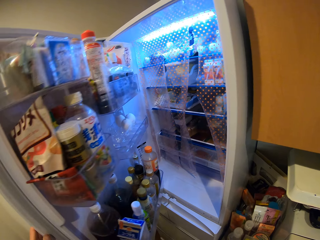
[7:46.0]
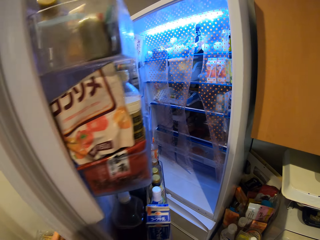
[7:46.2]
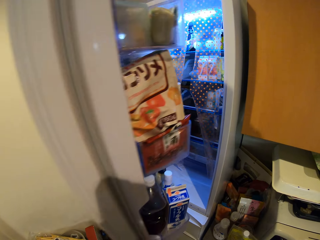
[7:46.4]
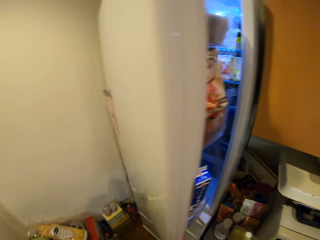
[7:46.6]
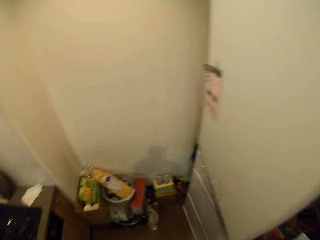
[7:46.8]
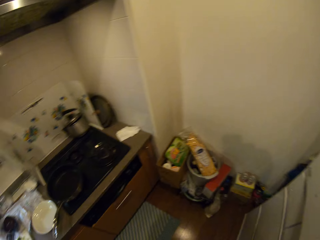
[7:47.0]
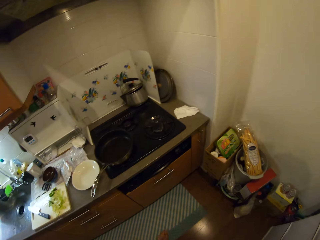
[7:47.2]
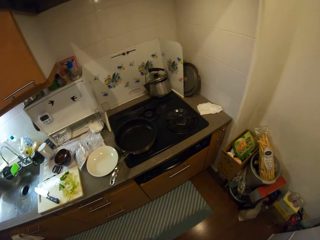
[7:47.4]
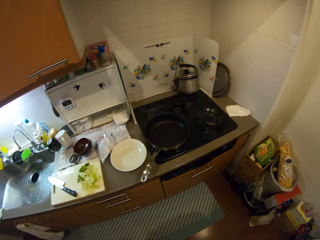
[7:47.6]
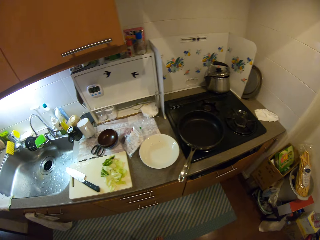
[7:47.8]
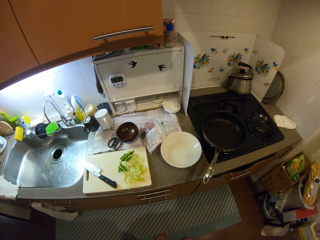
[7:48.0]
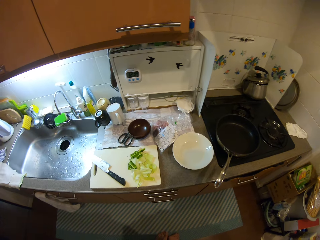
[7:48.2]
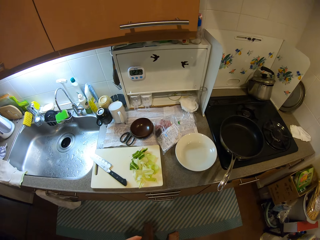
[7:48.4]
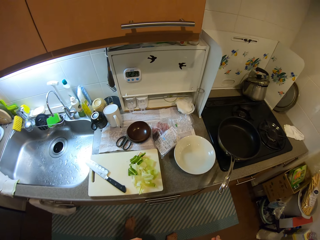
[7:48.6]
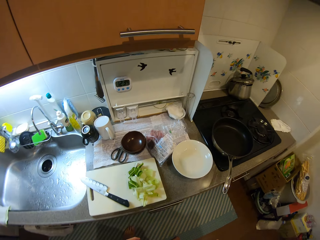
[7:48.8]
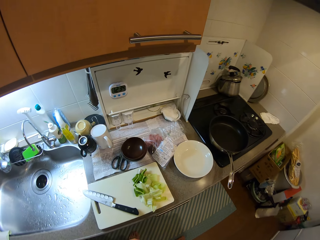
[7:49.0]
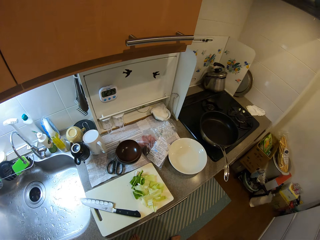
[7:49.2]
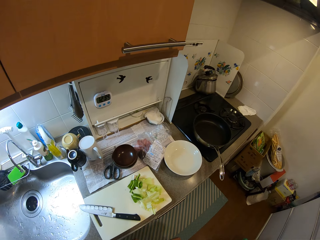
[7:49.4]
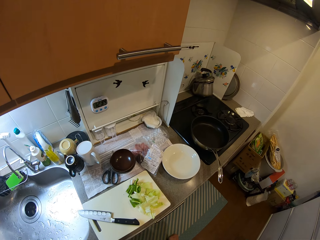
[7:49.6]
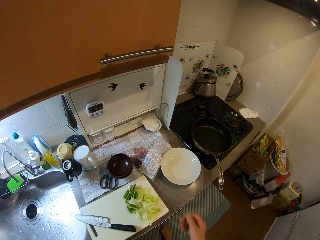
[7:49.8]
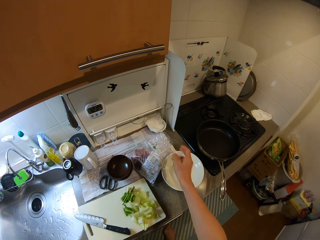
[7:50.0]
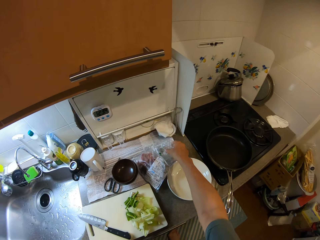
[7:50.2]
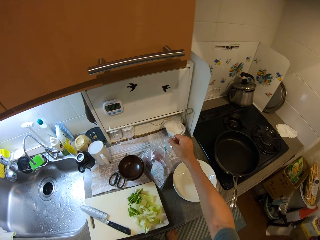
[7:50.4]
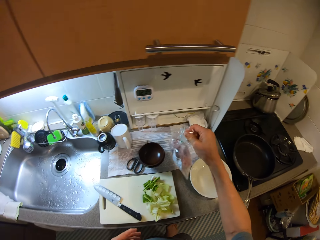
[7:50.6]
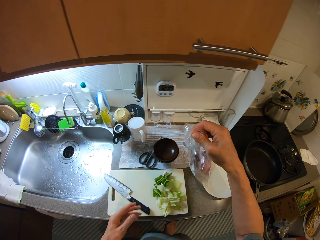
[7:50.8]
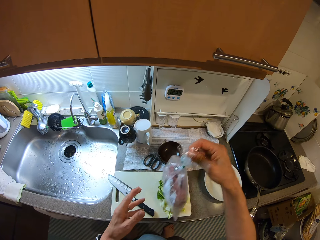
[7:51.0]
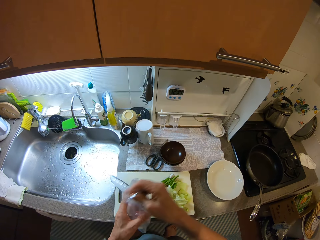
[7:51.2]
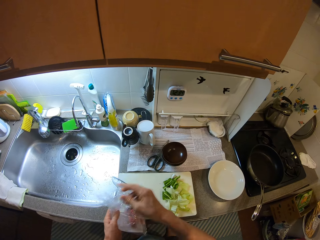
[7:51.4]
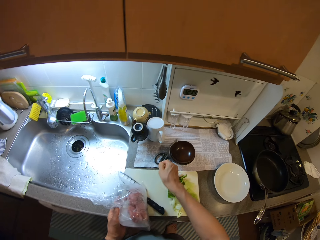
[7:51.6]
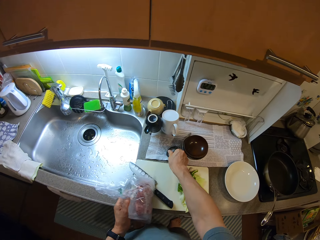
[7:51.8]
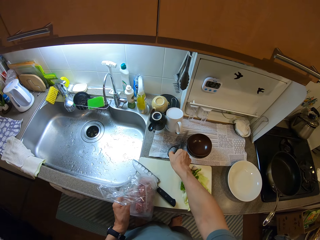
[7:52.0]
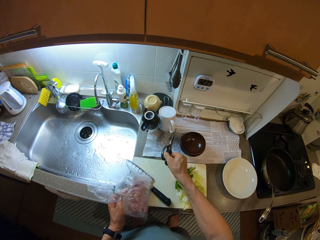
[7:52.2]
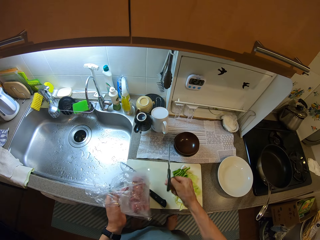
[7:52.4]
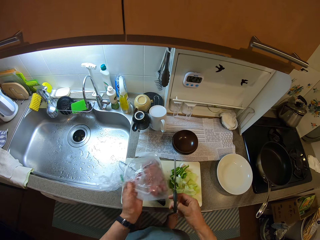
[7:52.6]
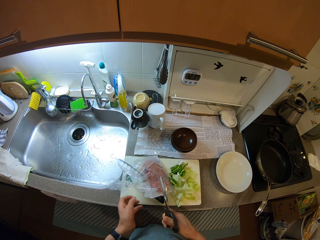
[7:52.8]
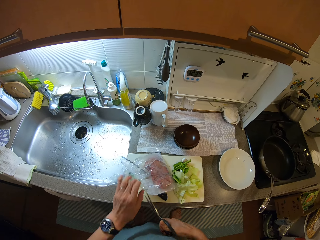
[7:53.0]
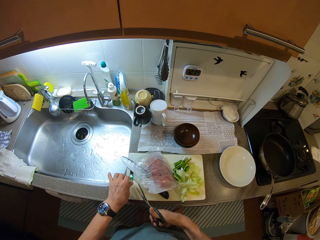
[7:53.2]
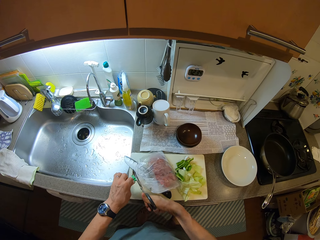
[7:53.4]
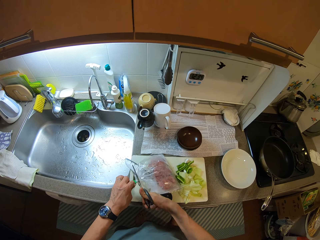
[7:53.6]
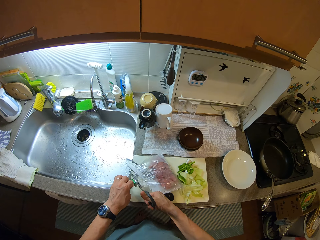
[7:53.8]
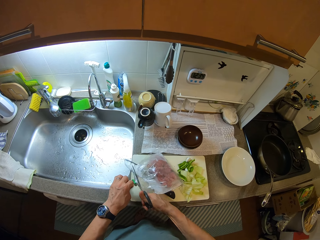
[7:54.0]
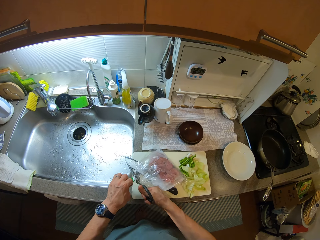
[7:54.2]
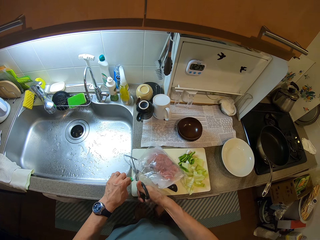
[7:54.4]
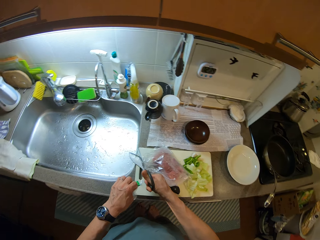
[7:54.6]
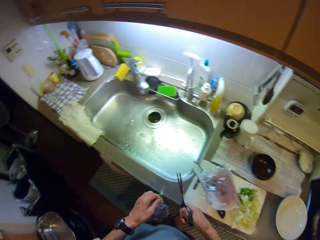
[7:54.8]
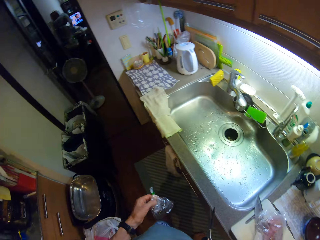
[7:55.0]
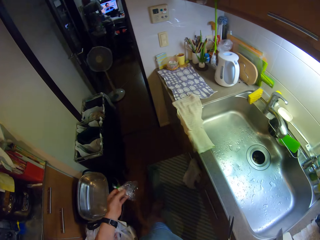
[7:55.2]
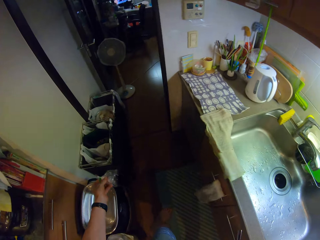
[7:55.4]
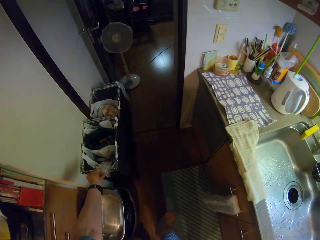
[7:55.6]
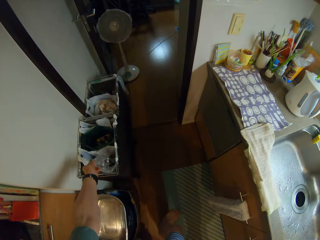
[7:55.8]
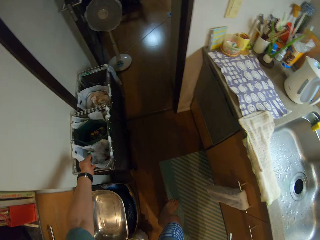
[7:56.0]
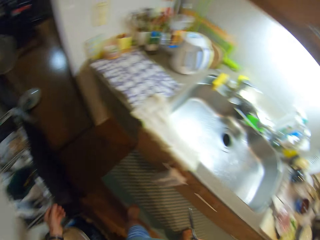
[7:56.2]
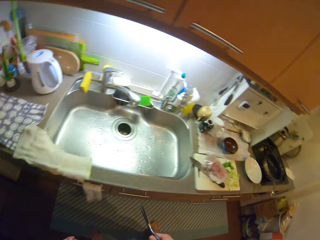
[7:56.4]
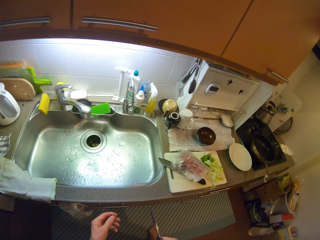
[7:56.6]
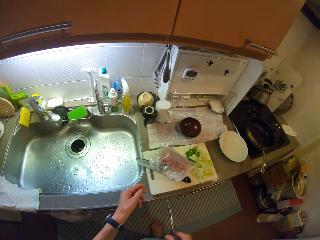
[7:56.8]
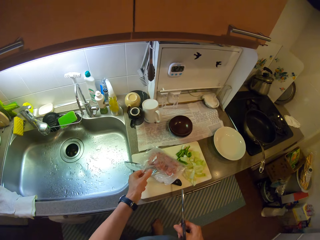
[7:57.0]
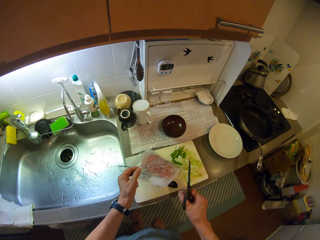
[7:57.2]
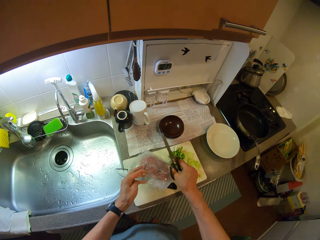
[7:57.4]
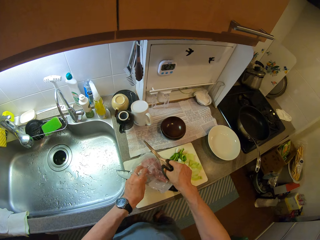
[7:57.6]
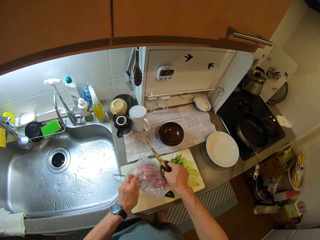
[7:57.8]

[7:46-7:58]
The camera wearer closes the fridge door and turns to the sink. He picks a clear vinyl cover from the table and places the clear vinyl cover on his left hand. He puts the clear vinyl cover on a chopping board. He picks a pair of scissors from the sink table. He puts the clear vinyl cover on the chopping board. He cuts the clear vinyl cover with the pair of scissors. He turns to a litter bin, drops part of the clear vinyl cover in the litter bin, and turns to the sink.

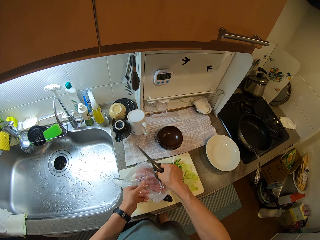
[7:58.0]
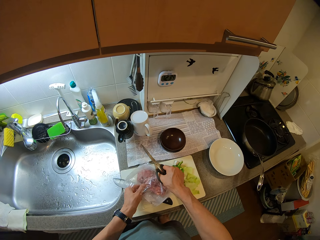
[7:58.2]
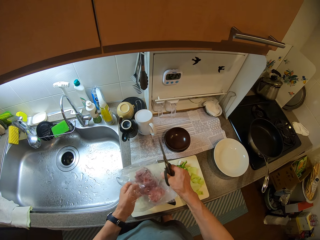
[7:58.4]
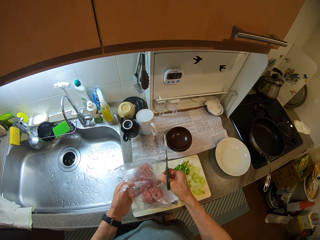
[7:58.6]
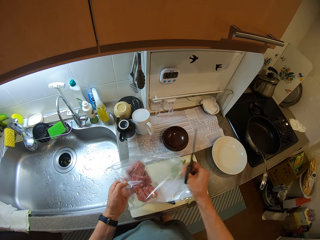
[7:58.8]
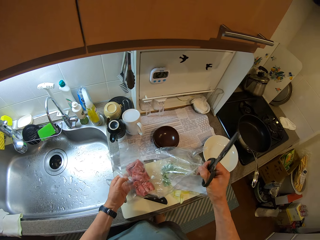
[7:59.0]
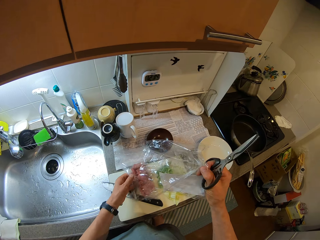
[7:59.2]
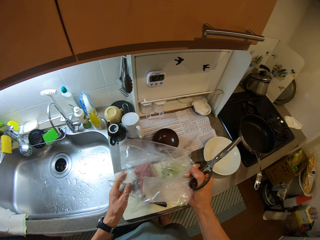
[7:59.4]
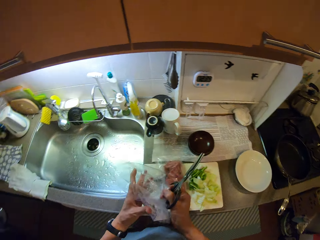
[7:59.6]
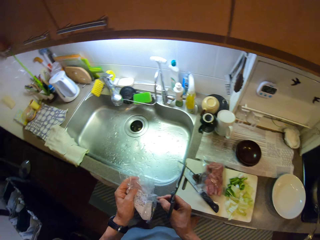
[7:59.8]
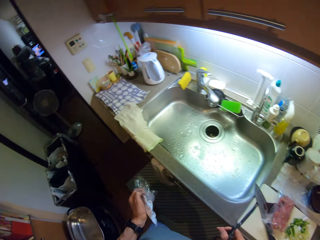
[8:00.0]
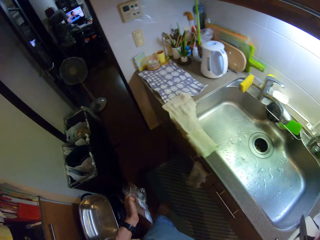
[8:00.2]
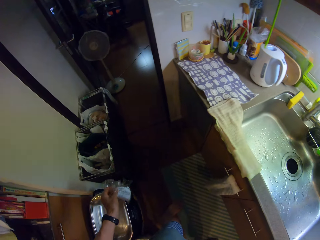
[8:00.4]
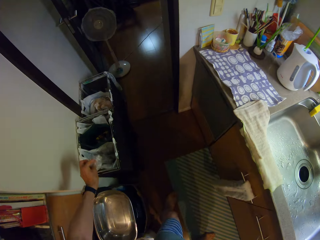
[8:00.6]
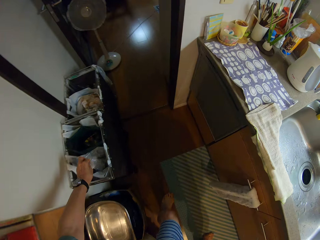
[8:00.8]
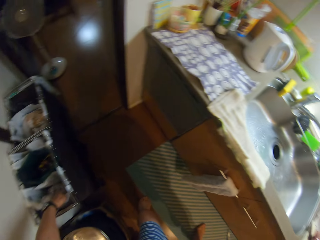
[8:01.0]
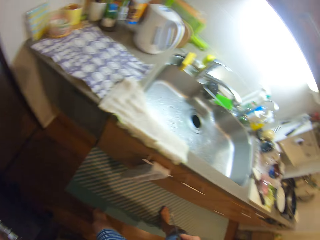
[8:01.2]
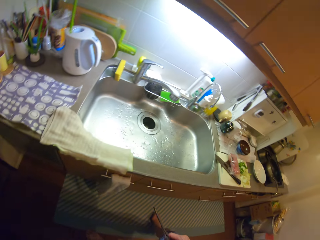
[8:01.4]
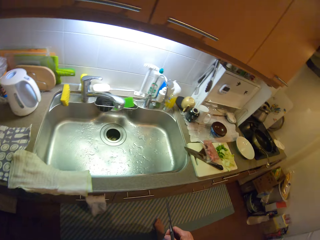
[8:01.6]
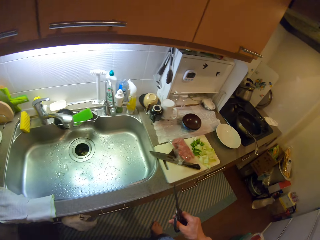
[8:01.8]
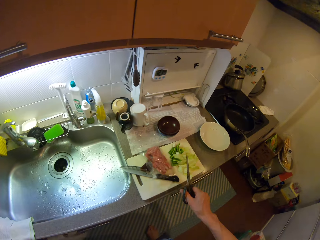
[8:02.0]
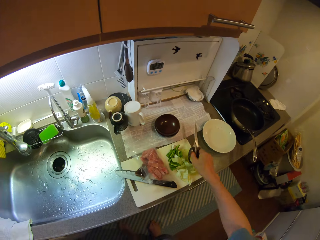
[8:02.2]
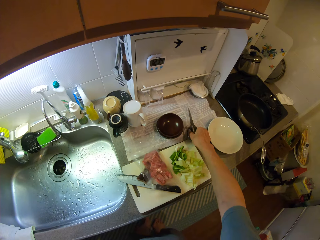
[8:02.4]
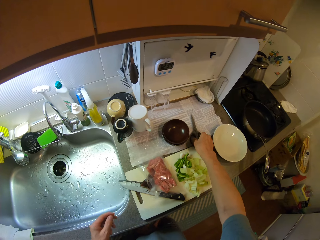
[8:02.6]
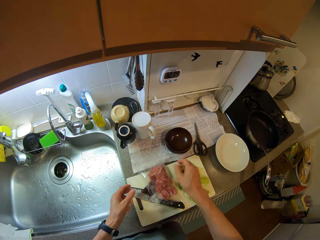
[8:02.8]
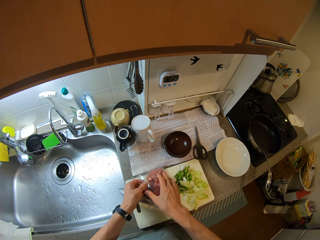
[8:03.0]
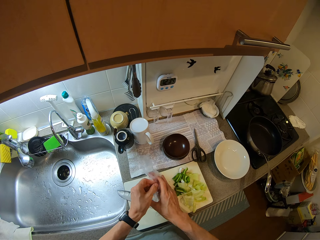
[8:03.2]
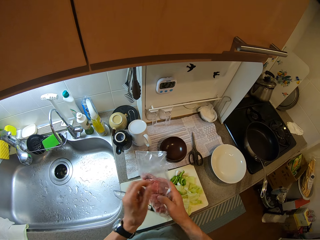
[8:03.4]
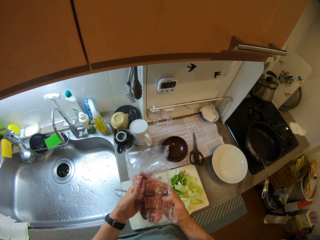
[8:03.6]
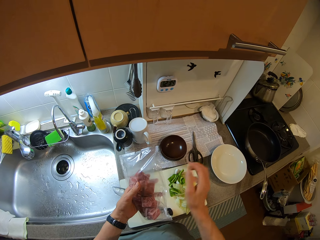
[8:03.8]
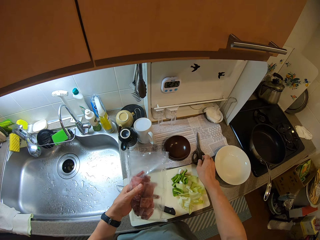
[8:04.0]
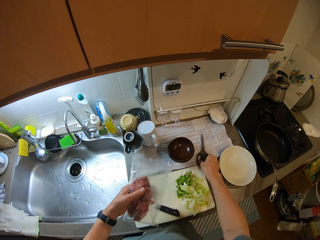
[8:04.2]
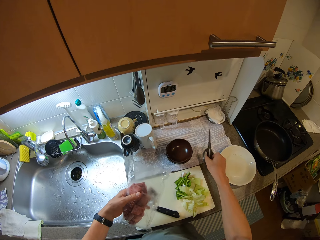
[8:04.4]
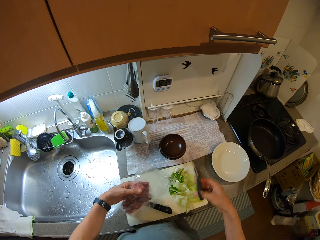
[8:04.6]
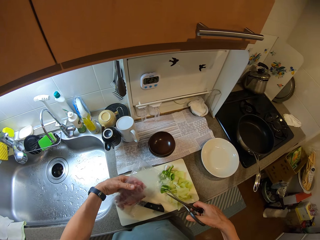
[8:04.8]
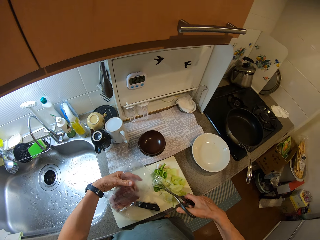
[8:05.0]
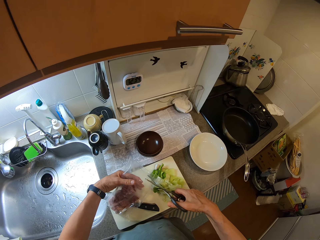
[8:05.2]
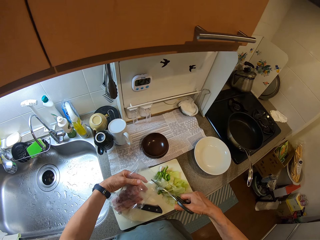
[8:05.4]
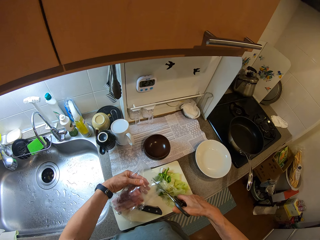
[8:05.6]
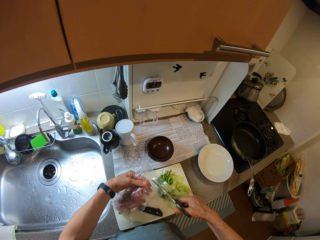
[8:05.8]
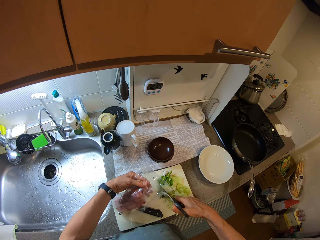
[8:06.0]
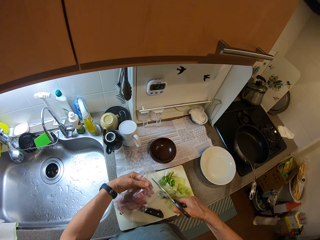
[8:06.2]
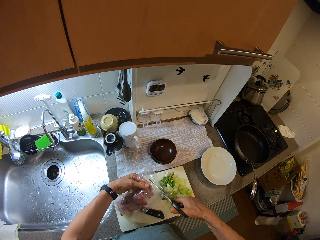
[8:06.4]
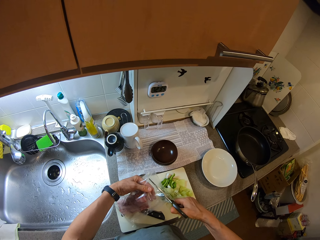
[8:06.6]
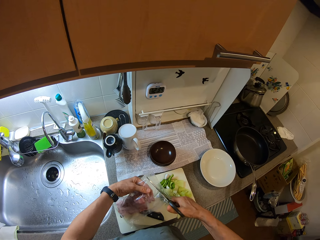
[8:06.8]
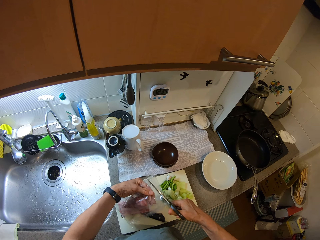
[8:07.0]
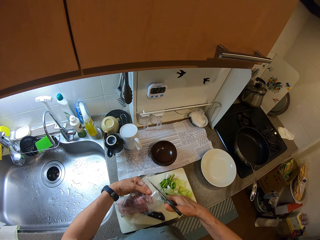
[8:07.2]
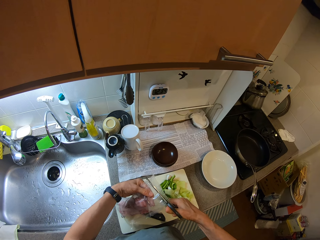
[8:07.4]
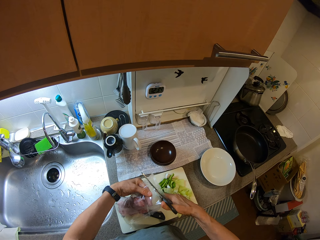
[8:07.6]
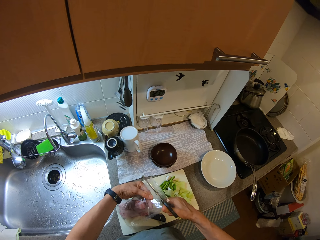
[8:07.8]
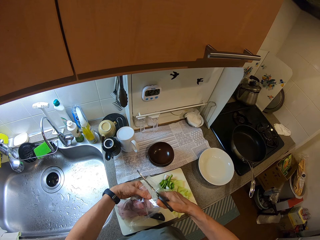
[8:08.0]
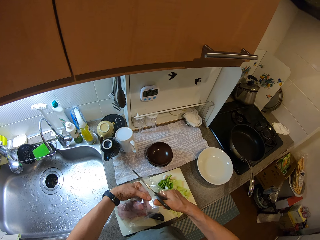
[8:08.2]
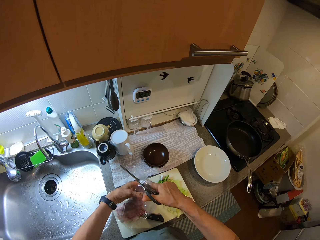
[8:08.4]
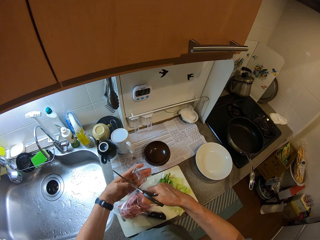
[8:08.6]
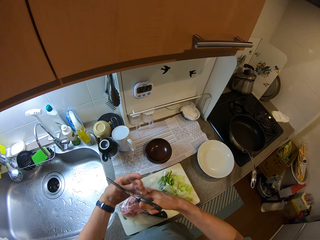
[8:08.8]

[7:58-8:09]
The camera wearer puts his left hand in the clear vinyl cover or nylon. He removes an item from the nylon. He lifts the clear vinyl cover, pulls the clear vinyl cover with his right hand, places the clear vinyl cover on a chopping board, and folds the clear vinyl cover. He puts another part of the cut clear vinyl cover in a litter bin and turns to the sink. He places the pair of scissors on a sink table. He picks the clear vinyl cover with meat pieces from the chopping board. He picks the pair of scissors from the sink table. He places the clear vinyl cover on the chopping board. He cuts the clear vinyl cover with the pair of scissors.
